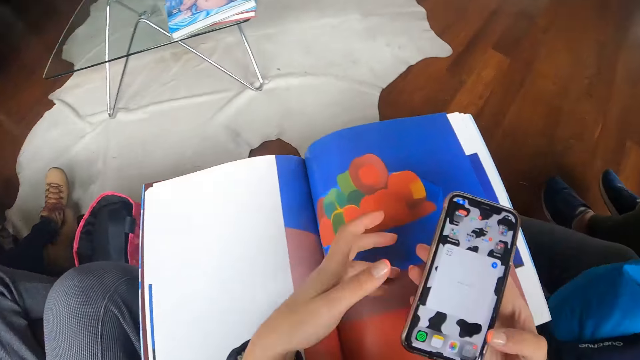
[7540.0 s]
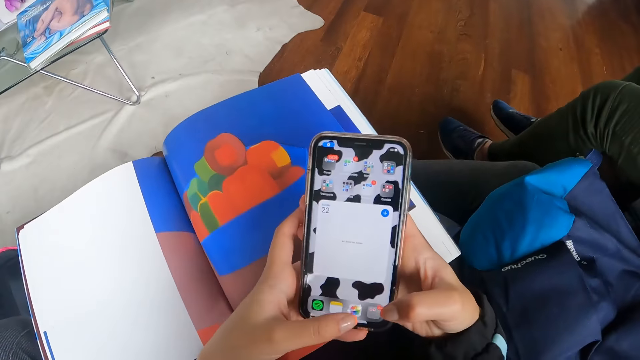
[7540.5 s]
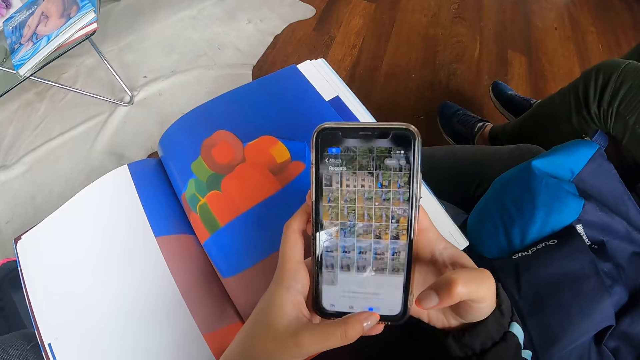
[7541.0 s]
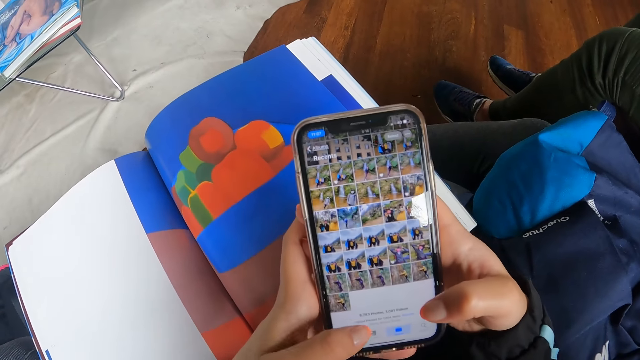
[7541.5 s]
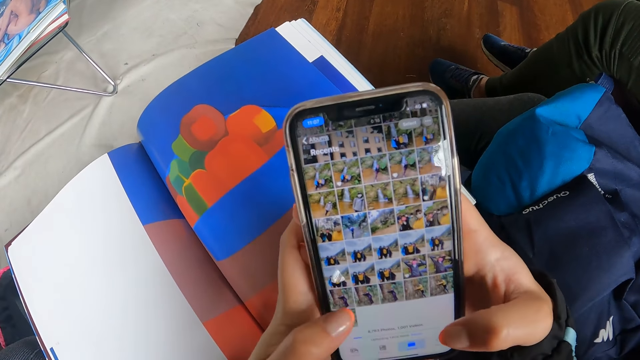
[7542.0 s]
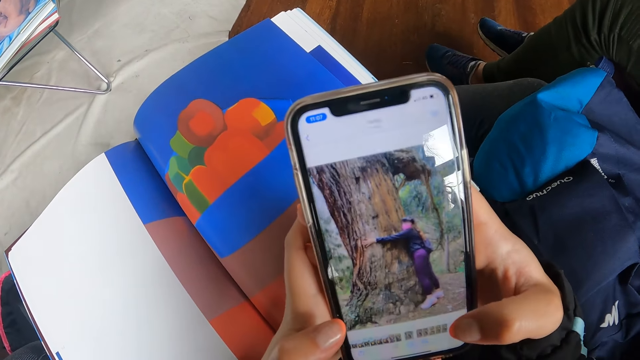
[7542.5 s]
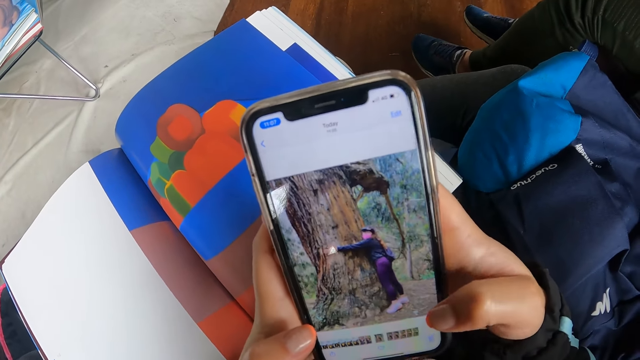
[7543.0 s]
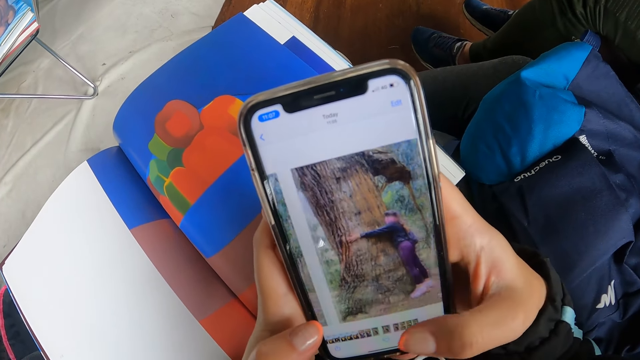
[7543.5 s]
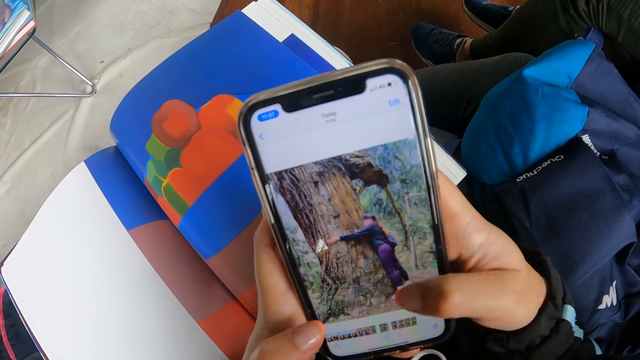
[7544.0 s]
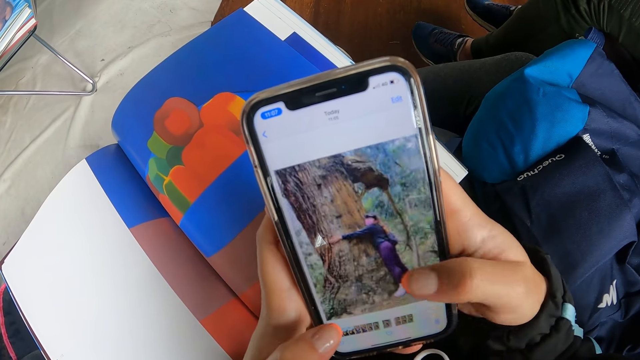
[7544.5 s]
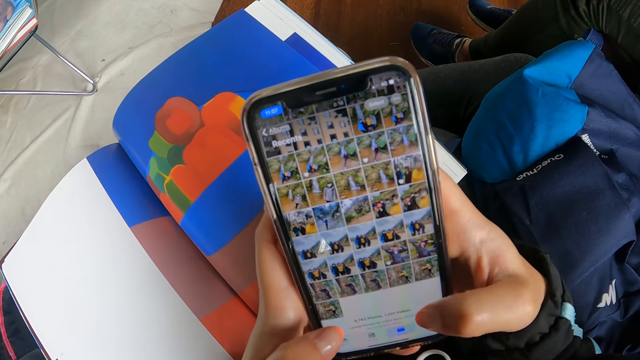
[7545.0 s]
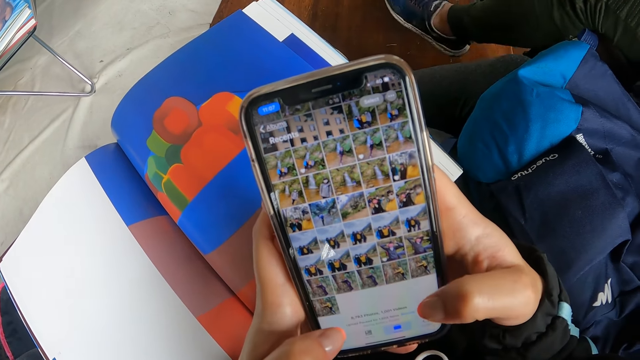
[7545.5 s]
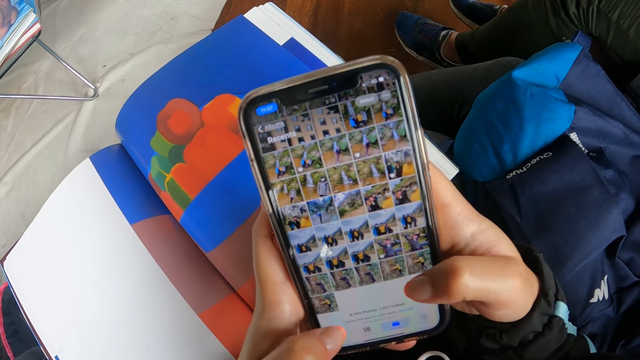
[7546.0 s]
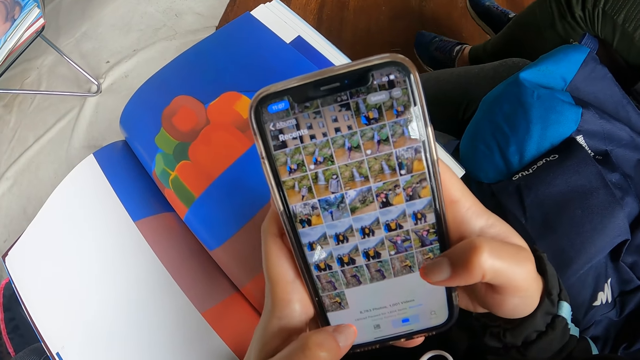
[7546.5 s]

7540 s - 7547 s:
The camera wearer operates the phone with both hands.

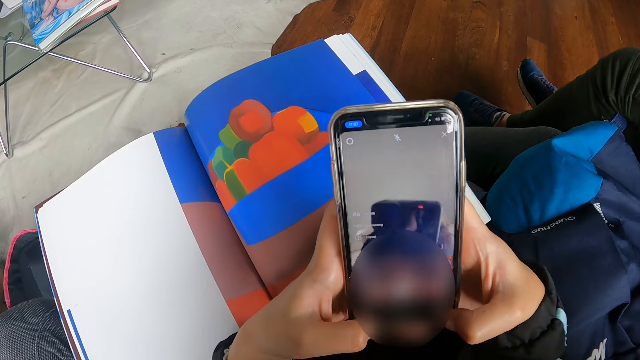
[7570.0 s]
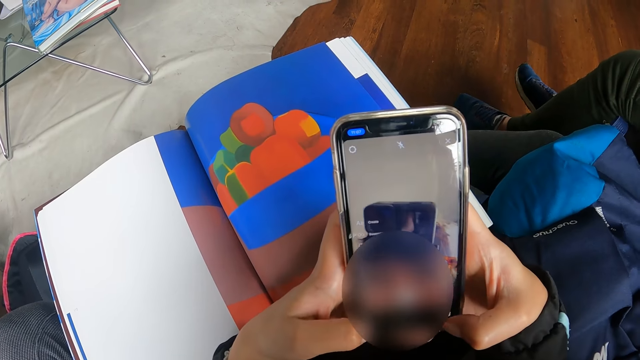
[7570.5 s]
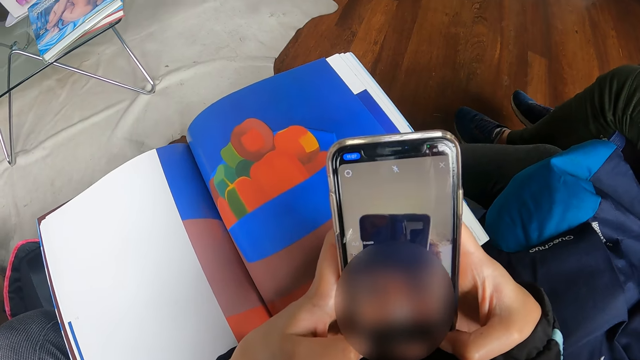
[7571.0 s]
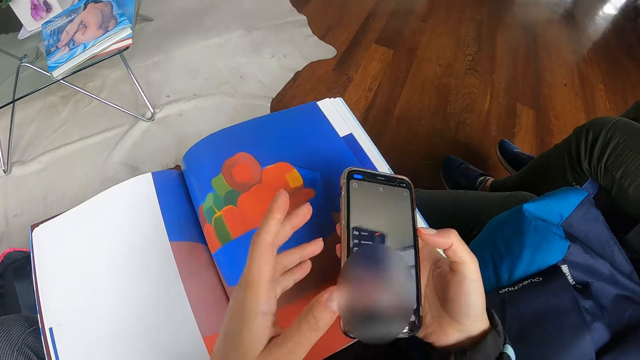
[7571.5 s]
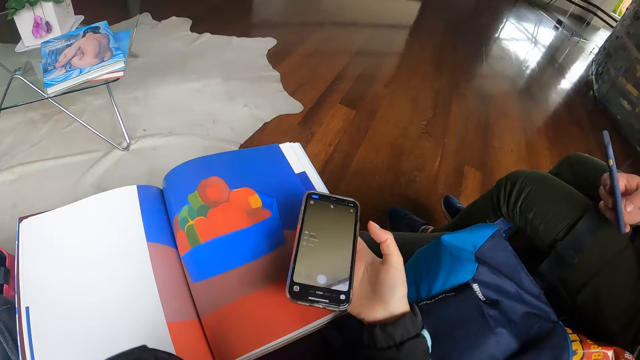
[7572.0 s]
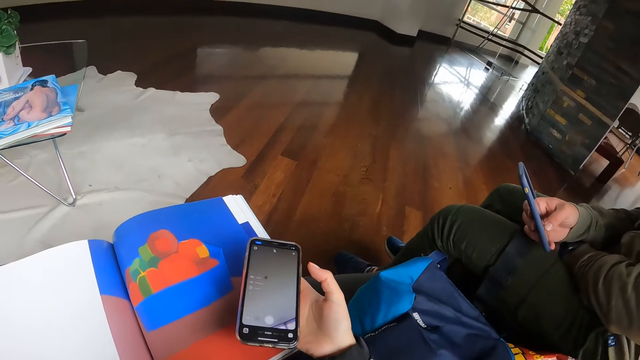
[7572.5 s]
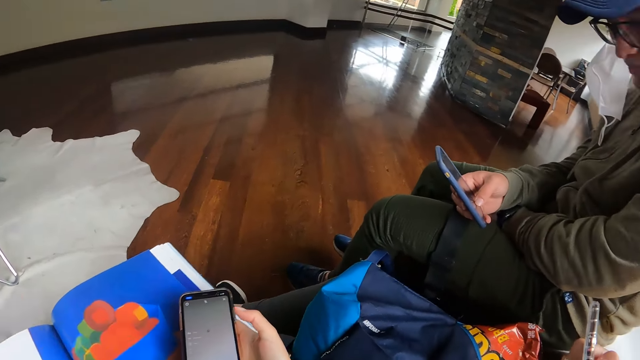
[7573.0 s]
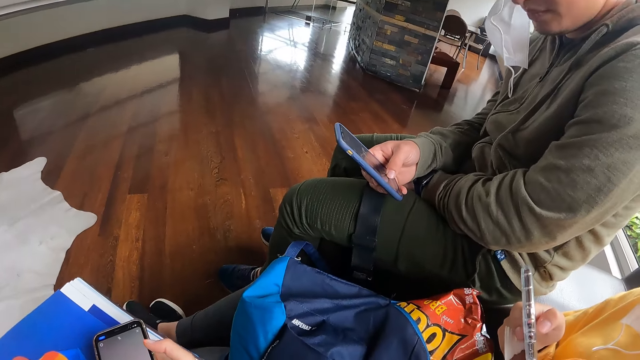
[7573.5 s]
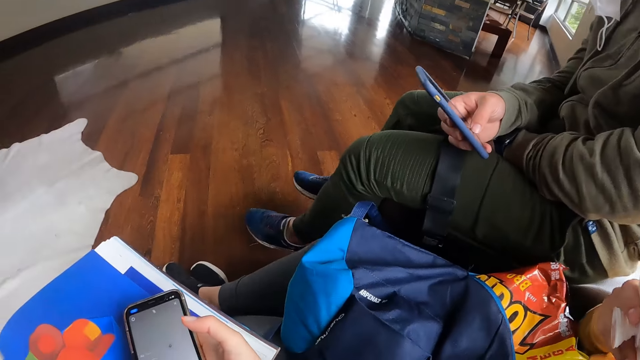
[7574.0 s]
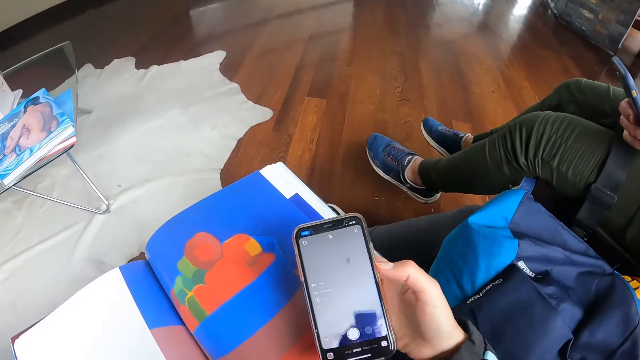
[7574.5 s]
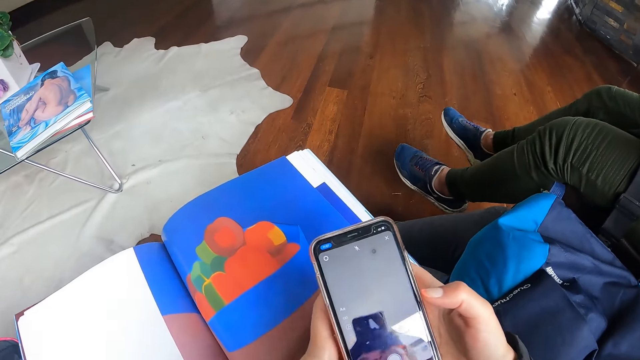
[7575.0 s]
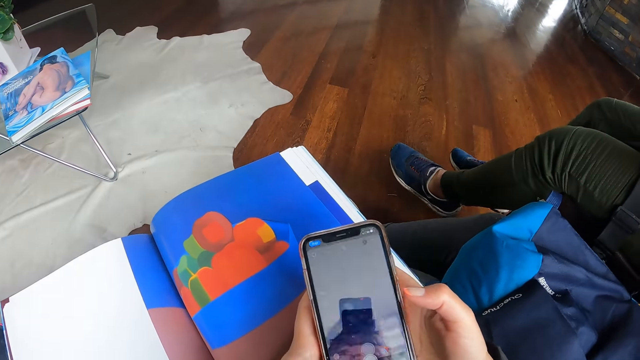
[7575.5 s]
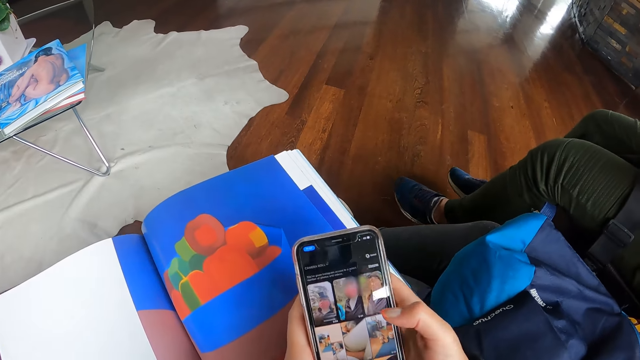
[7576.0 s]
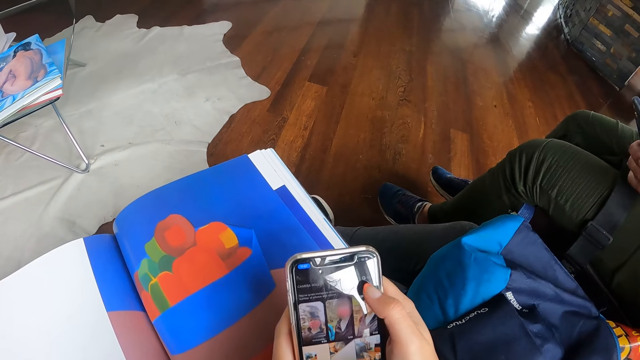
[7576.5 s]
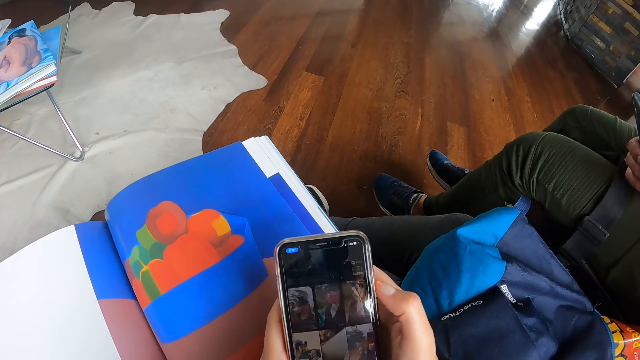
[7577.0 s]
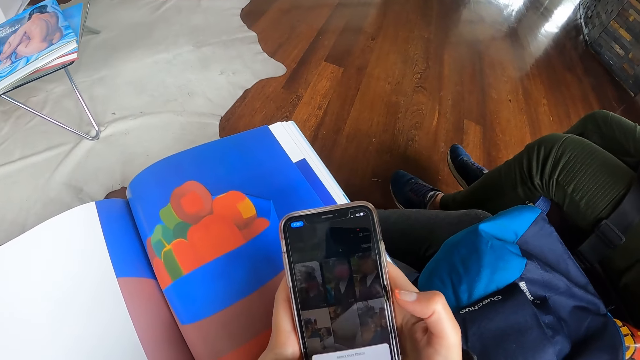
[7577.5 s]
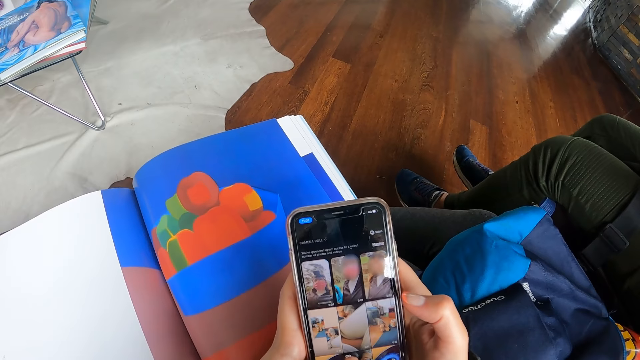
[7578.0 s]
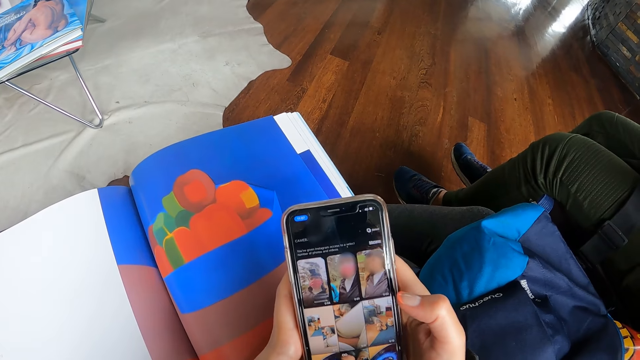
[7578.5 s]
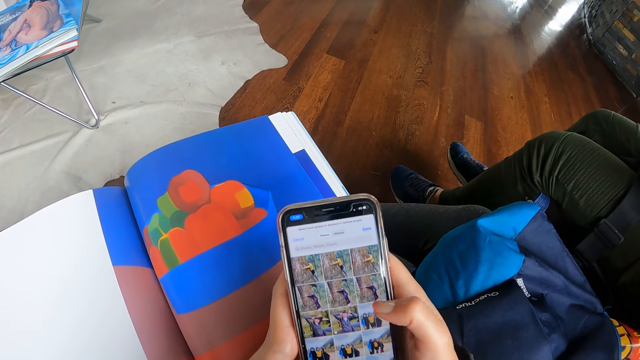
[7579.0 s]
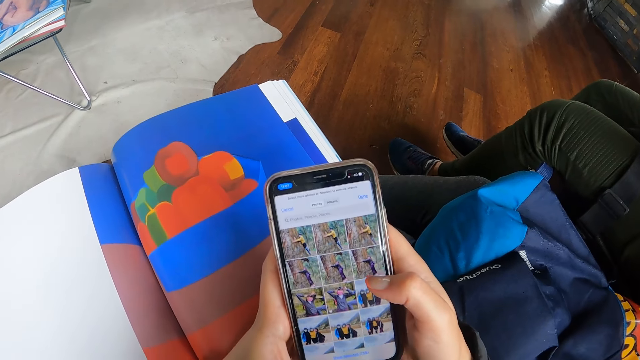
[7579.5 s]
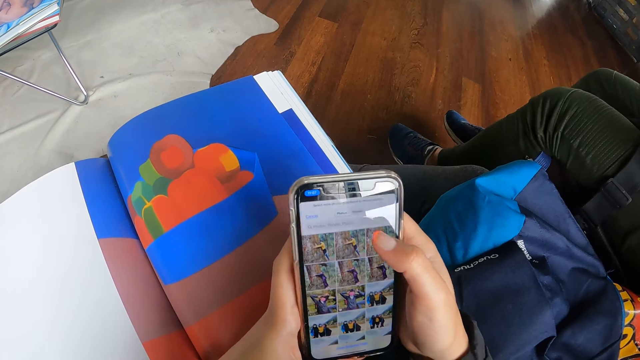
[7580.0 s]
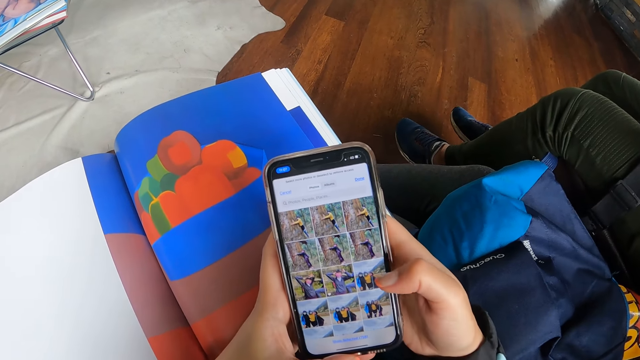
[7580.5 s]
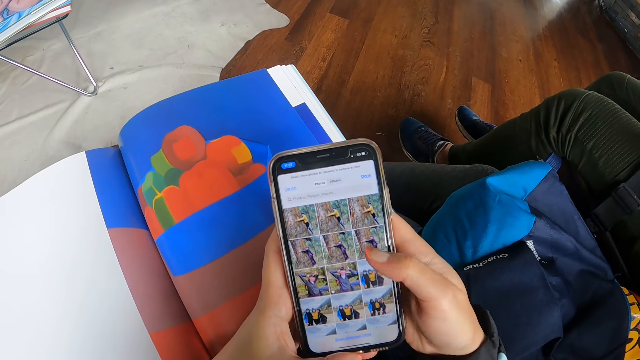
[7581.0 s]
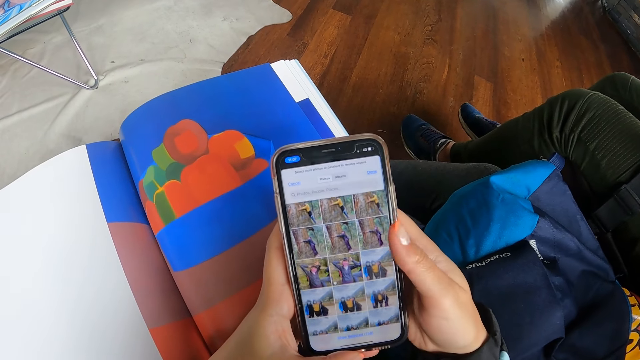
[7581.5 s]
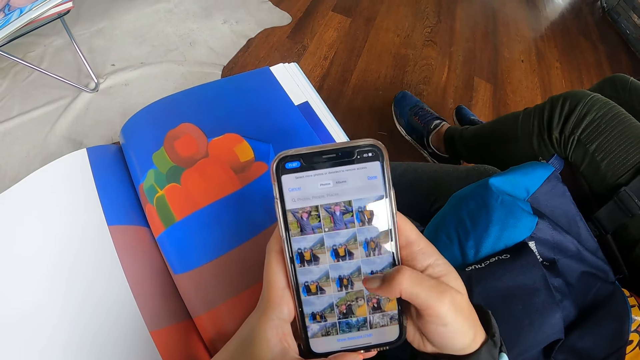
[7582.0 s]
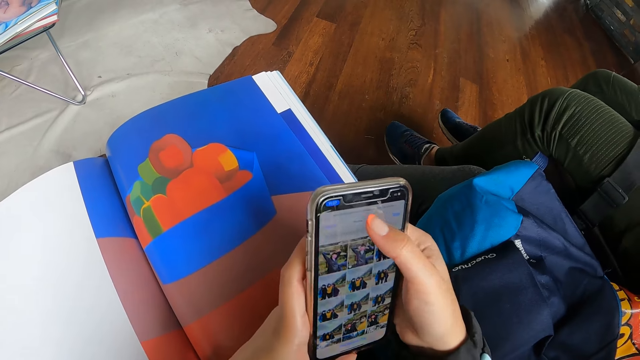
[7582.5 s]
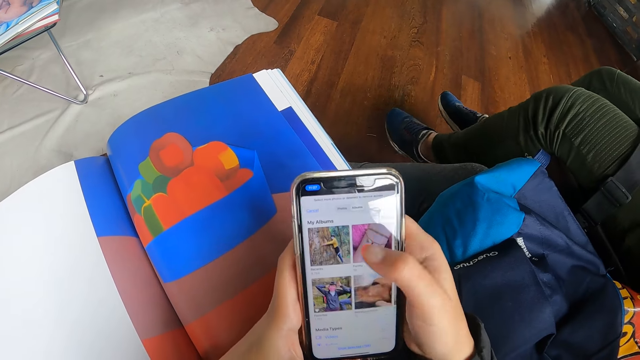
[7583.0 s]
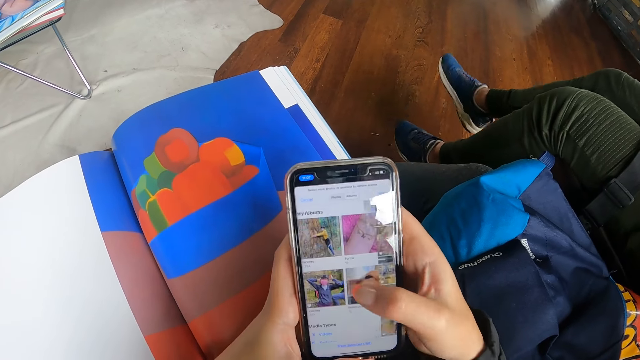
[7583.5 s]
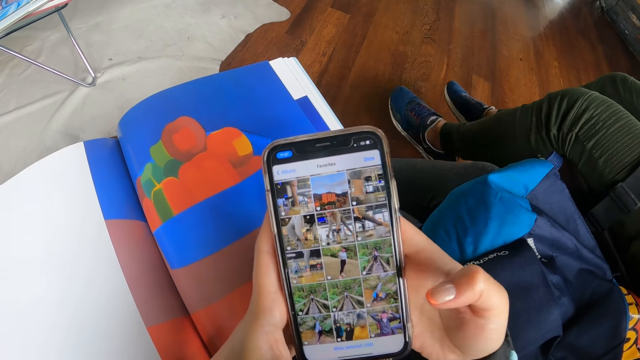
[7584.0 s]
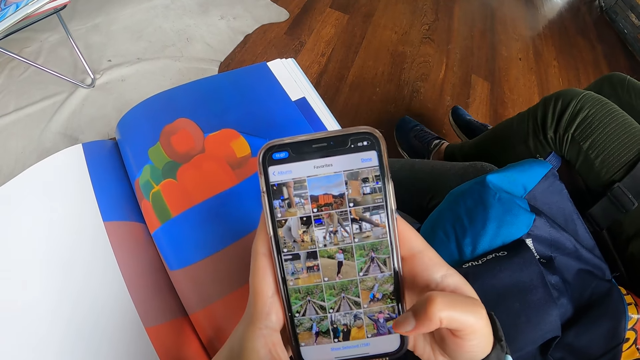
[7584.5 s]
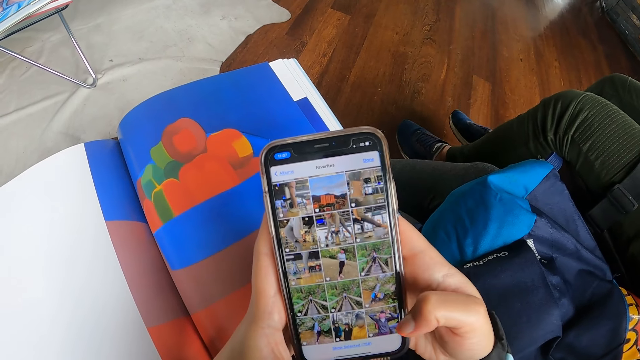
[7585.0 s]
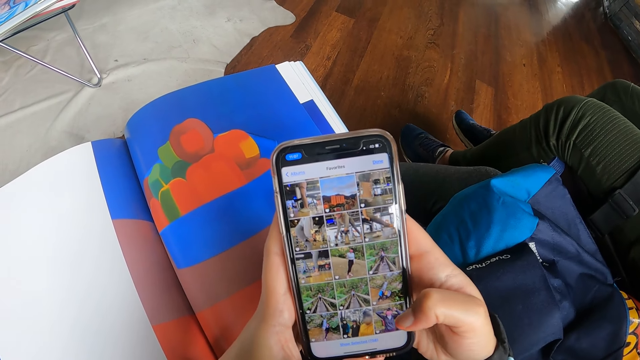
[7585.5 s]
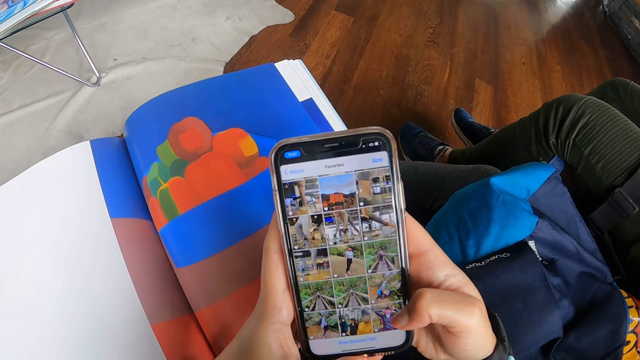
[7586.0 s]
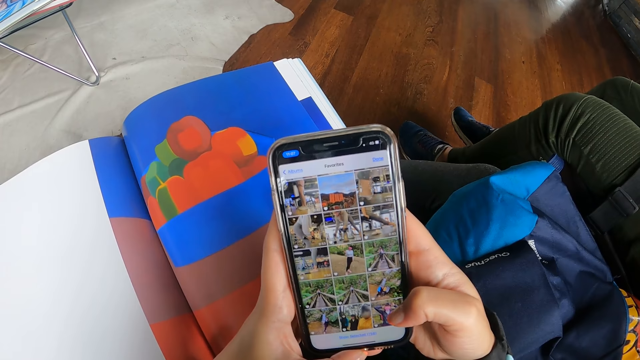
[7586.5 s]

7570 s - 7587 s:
The camera wearer holds the phone in her right hand. She touches her face with her left hand. She moves the hand. She operates the phone with both hands. She touches on the phone. She scrolls on the phone. She touches on the phone.
